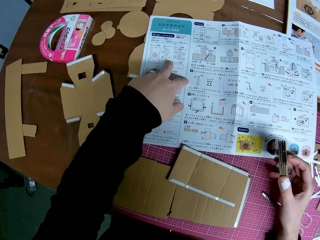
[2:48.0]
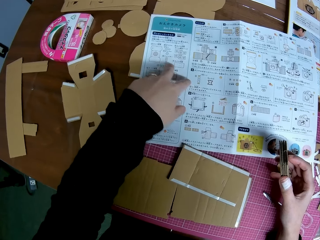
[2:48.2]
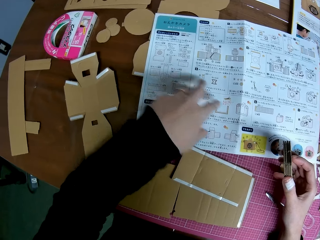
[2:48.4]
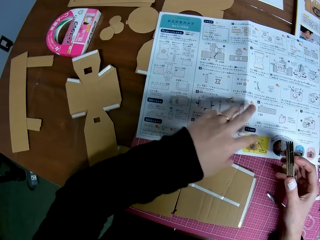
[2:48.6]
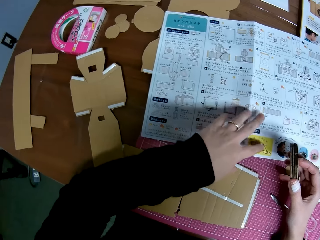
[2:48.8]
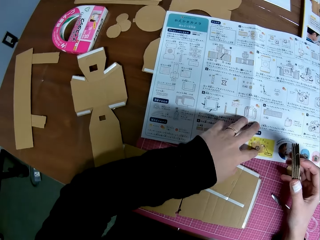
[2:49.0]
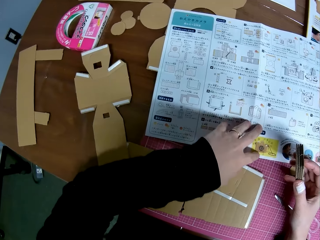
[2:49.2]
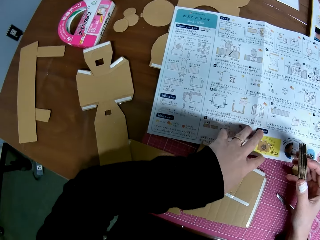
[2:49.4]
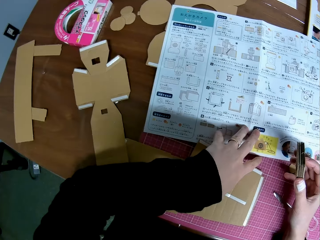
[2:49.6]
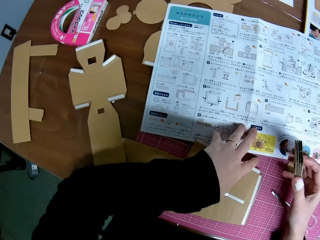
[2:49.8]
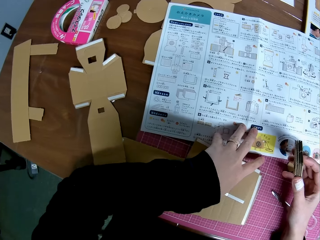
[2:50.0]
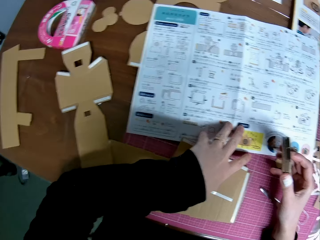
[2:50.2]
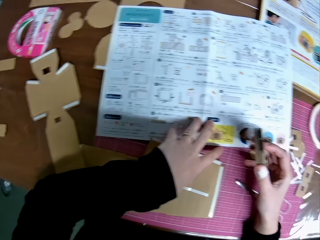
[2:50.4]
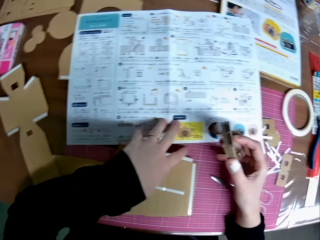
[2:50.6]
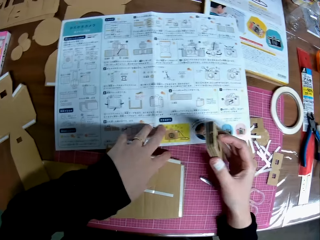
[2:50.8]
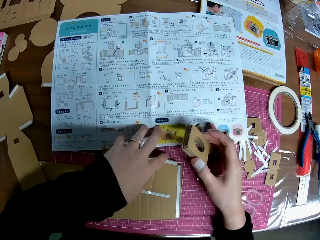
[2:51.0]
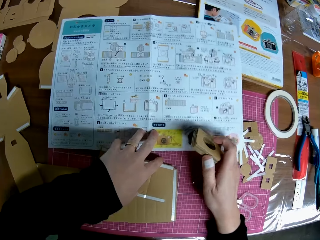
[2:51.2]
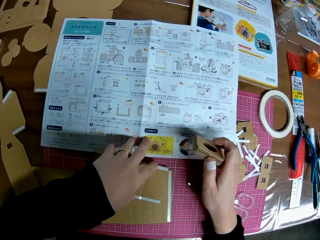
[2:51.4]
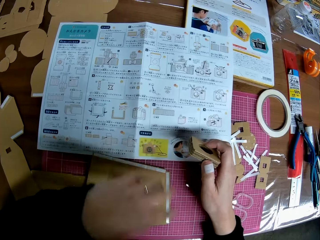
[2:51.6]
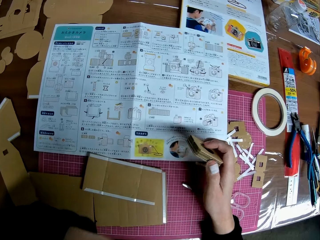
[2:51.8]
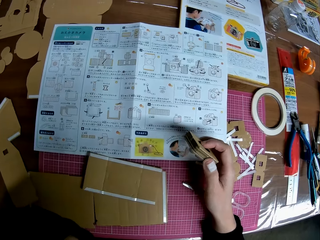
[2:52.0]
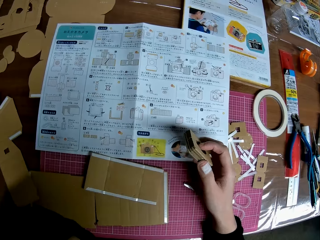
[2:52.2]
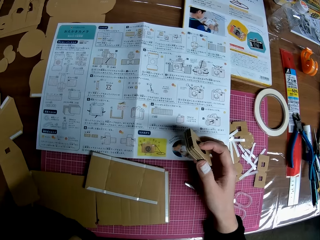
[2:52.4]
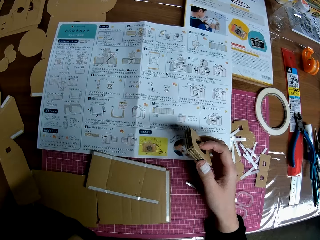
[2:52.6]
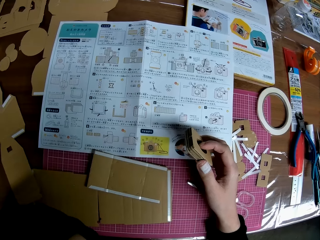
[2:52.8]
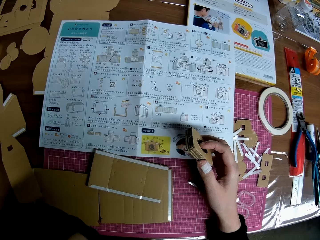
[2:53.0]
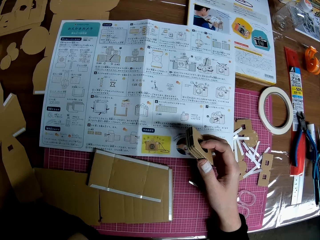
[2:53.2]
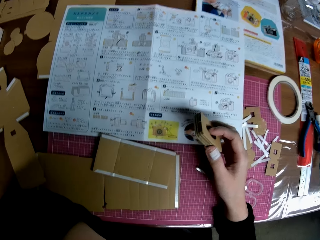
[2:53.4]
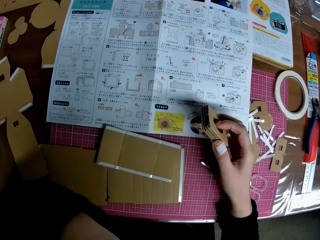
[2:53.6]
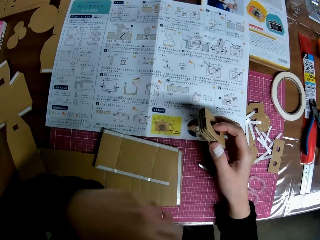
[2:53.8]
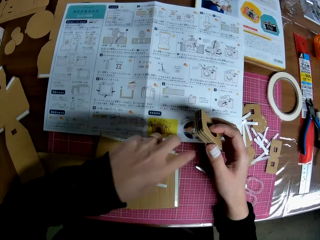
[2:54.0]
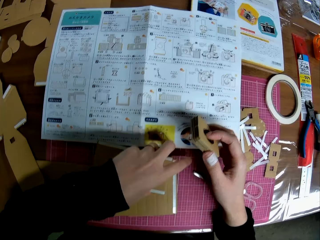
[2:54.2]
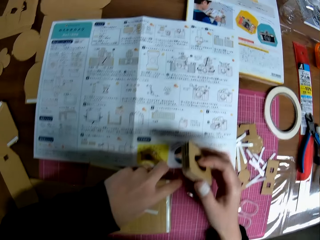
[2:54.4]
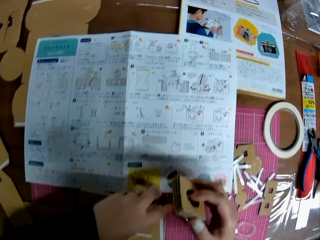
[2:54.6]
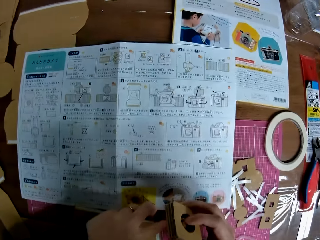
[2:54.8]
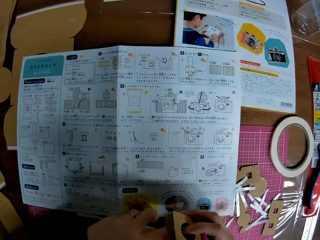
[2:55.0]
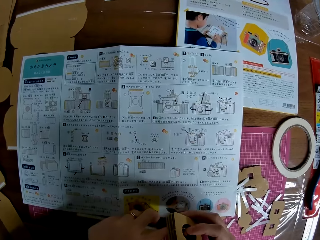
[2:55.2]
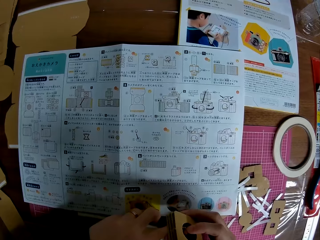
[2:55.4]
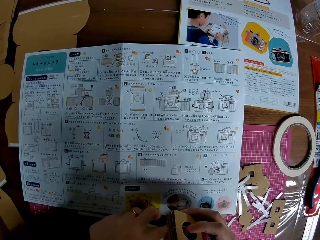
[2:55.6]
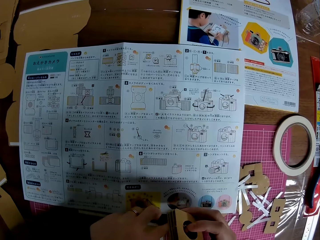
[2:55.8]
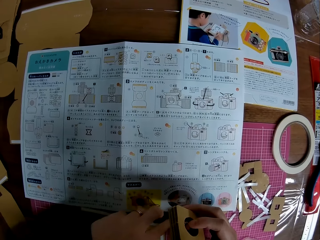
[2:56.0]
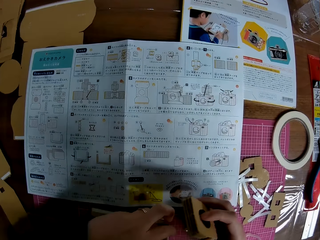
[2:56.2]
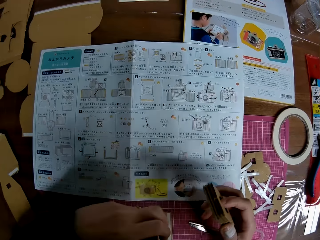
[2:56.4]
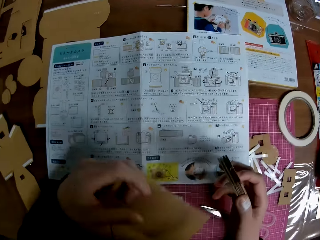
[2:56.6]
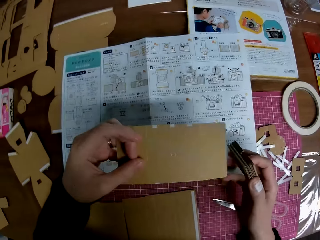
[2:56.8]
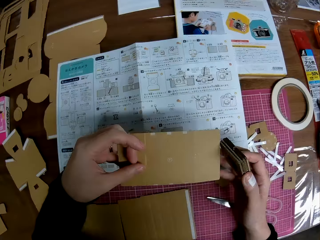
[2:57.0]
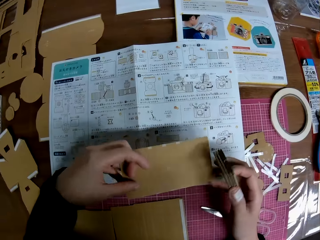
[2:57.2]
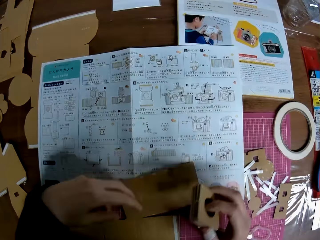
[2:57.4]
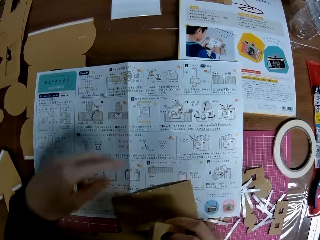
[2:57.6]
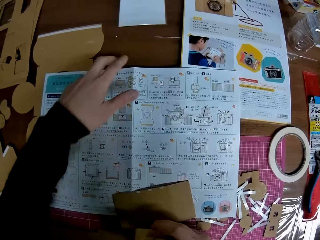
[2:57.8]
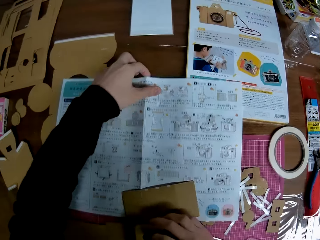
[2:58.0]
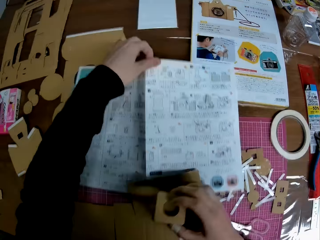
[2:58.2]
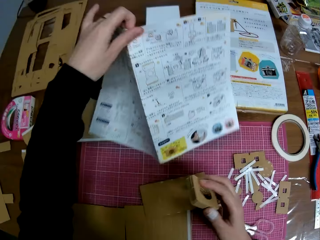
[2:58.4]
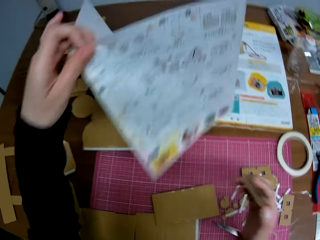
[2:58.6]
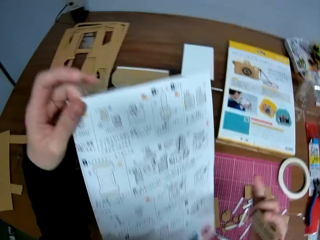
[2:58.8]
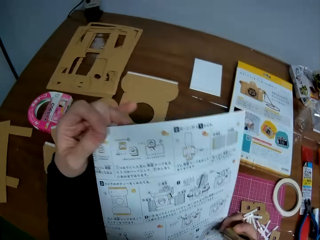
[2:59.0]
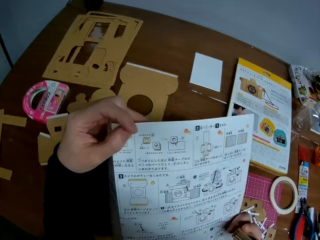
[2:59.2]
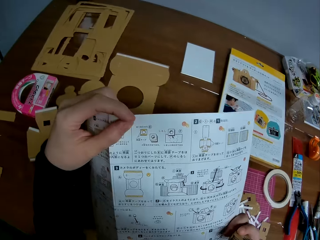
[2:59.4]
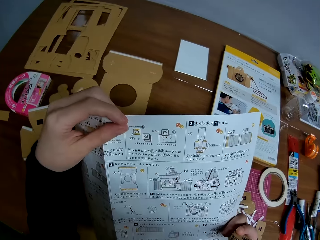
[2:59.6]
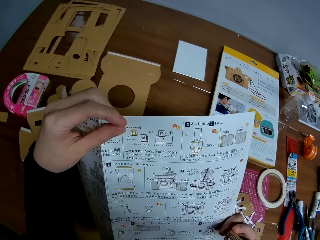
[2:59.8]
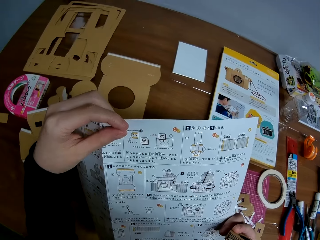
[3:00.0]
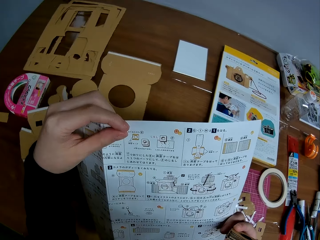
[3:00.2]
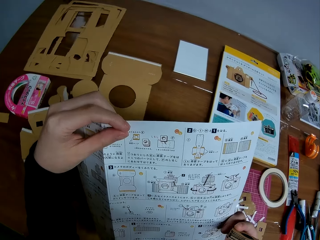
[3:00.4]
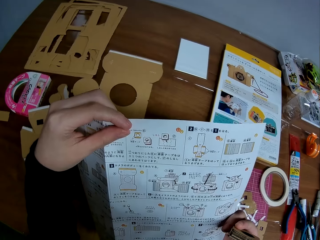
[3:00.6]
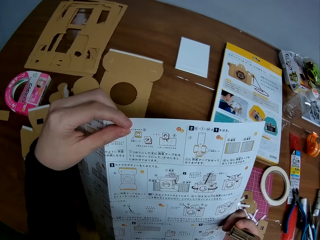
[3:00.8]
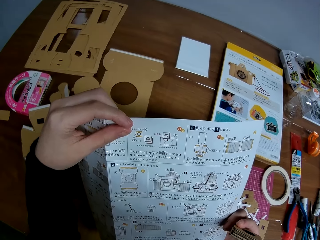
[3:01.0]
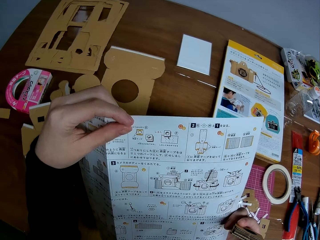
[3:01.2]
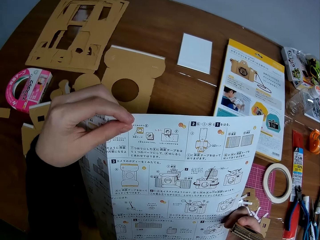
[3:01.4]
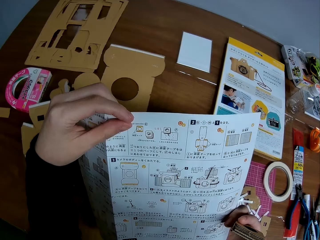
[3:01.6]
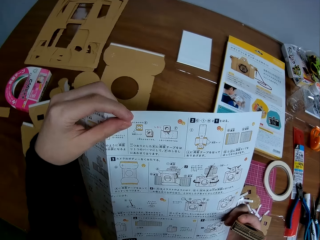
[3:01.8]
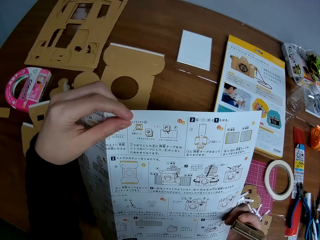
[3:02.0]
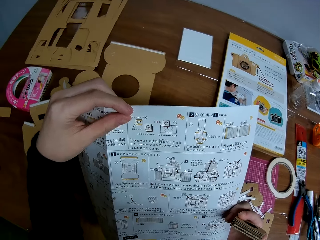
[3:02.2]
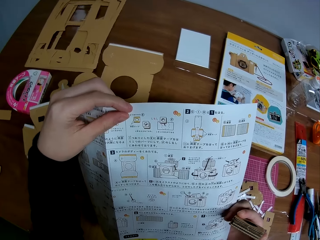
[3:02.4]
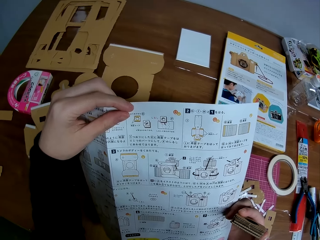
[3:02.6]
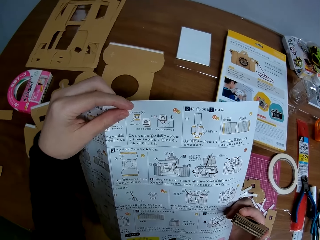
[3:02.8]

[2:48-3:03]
The camera wearer touches her face with her left hand. She picks up the big piece from the cutting mat. She drops the big piece on the cutting mat. She folds the blueprint, picks up the blueprint from the table. She continues reading the blueprint.

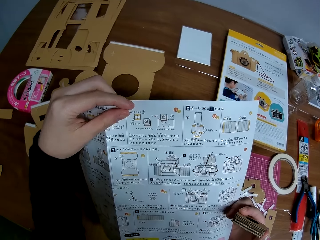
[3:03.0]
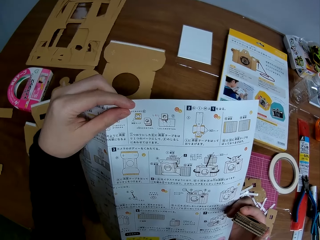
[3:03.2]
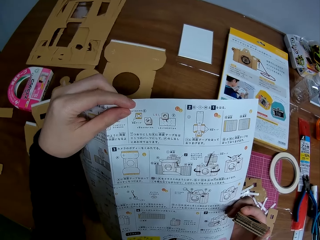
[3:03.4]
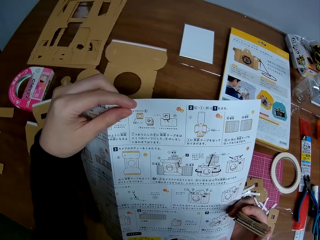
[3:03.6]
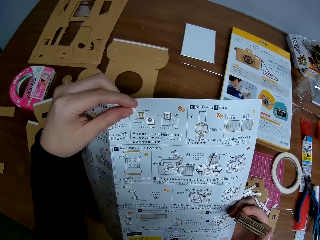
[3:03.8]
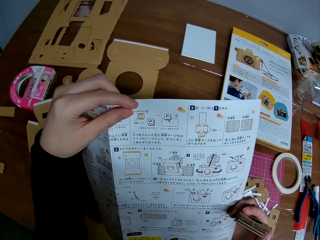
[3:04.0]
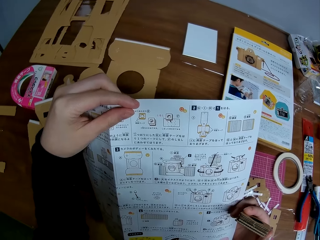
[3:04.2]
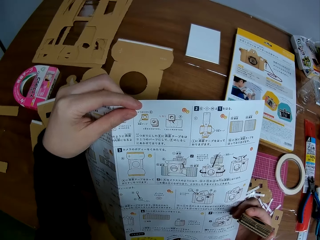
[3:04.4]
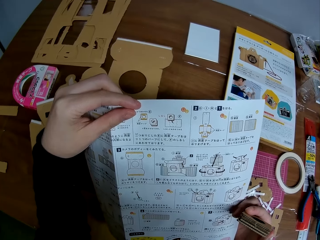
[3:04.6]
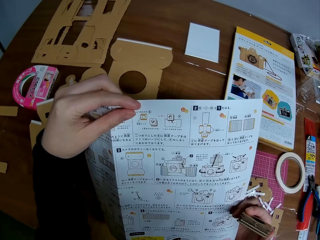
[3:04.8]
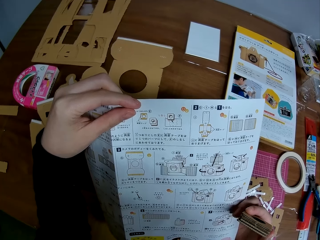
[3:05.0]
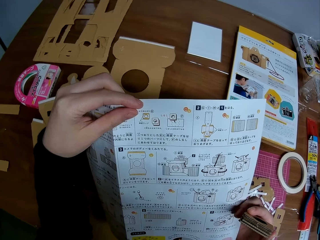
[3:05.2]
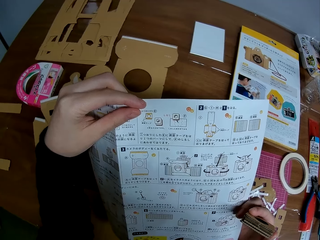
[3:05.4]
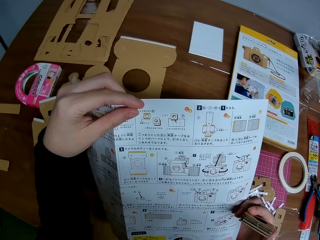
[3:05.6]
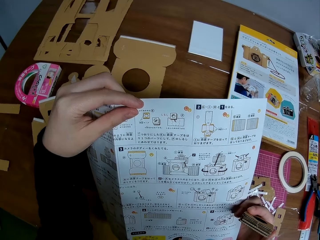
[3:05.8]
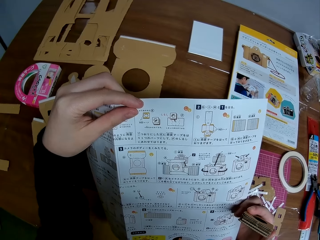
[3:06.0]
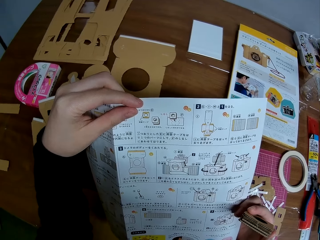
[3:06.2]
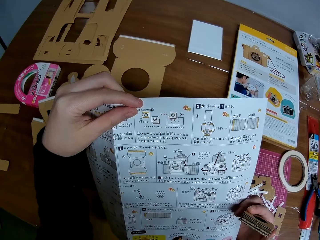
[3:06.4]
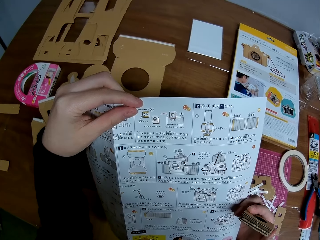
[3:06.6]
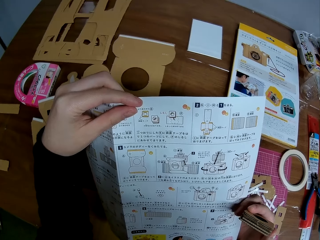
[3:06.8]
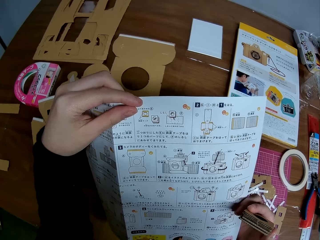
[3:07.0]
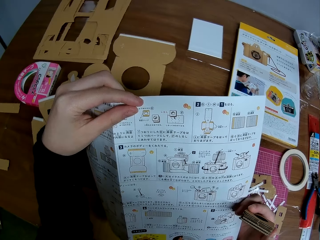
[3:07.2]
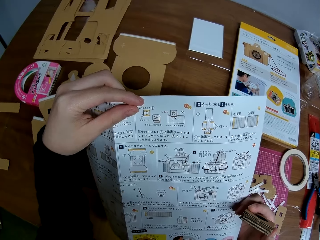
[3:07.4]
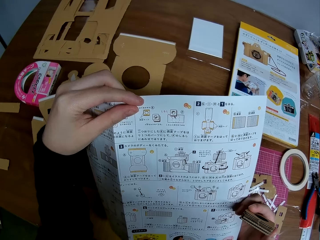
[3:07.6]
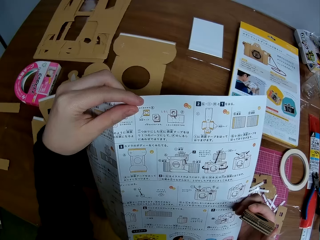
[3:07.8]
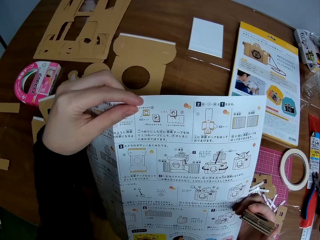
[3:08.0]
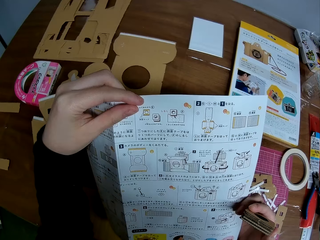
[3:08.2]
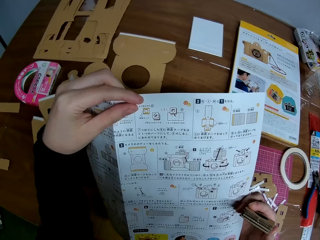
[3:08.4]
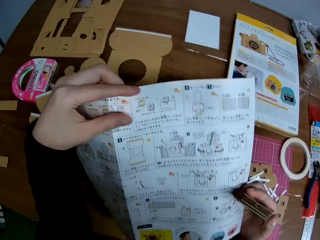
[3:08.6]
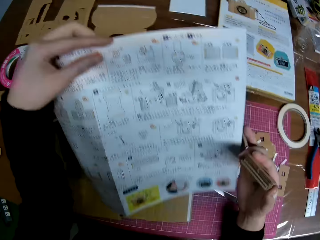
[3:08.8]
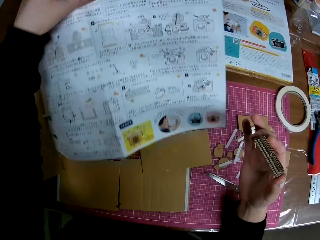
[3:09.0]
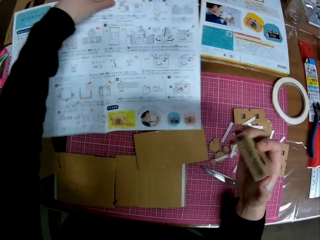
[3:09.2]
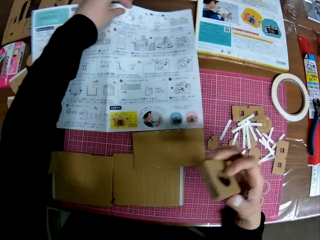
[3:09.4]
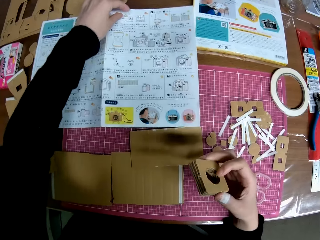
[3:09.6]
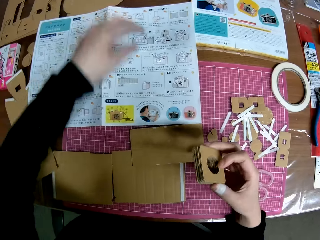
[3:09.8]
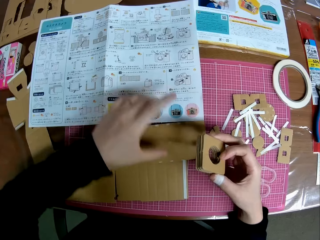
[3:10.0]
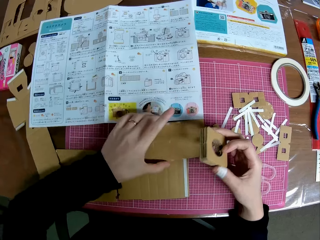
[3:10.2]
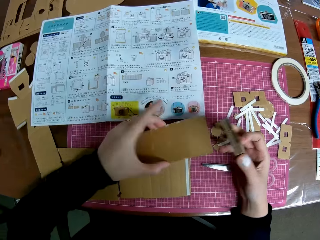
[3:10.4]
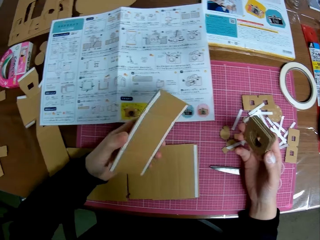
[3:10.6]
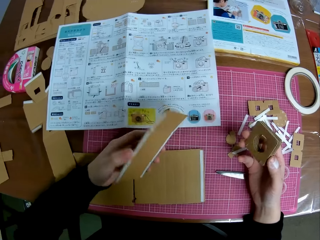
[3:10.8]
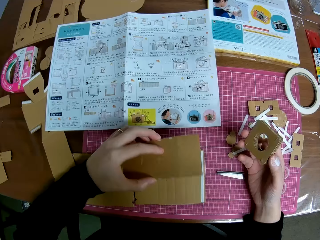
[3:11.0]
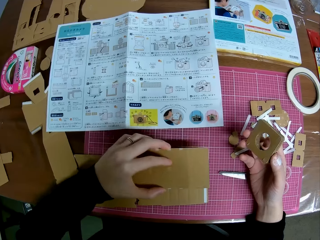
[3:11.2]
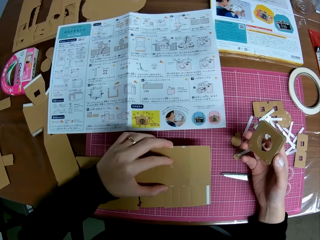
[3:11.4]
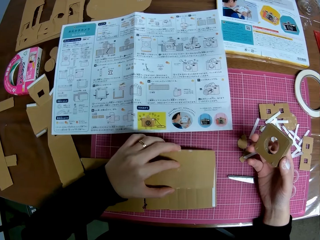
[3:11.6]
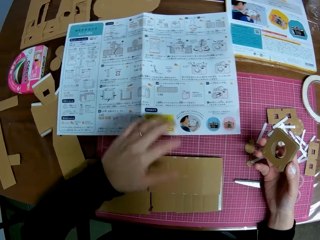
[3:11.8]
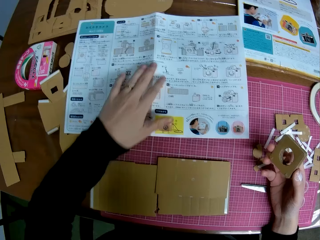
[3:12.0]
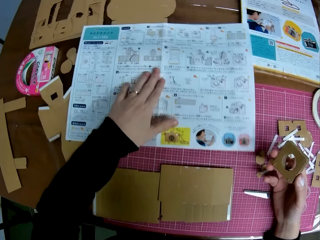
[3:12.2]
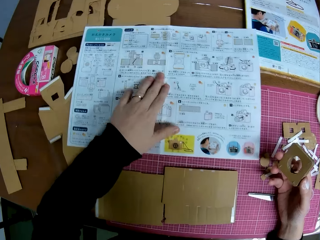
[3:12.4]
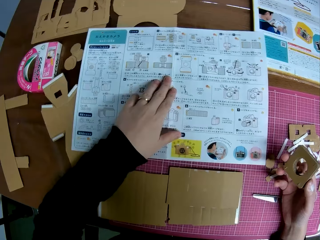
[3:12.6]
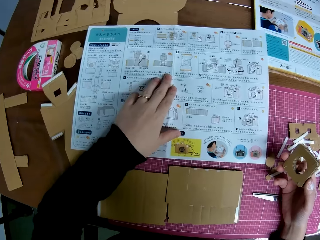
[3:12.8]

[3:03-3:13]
The camera wearer drops the blueprint on the table. They pick up the big piece or cardboard craft from the cutting mat. They turn the cardboard craft. They drop the big piece on the cutting mat. They touch the blueprint.
